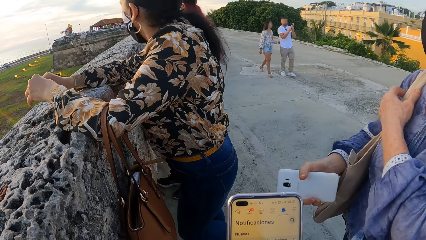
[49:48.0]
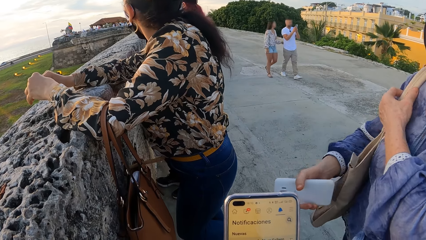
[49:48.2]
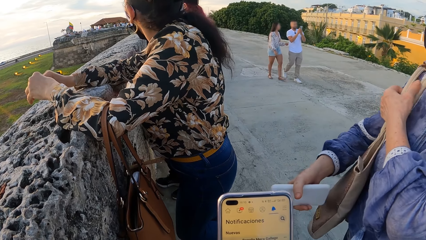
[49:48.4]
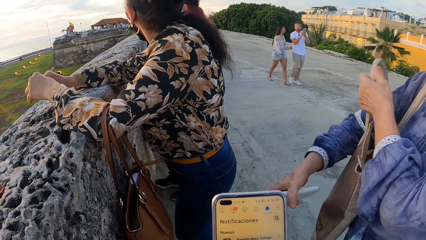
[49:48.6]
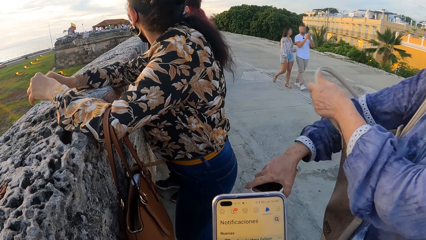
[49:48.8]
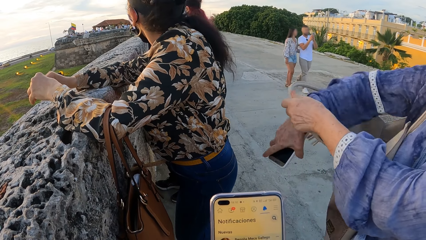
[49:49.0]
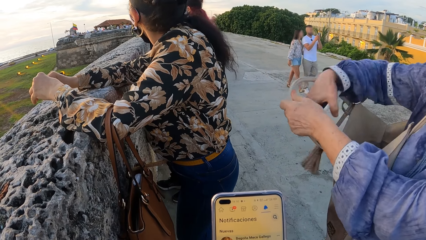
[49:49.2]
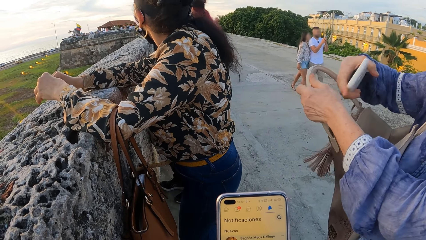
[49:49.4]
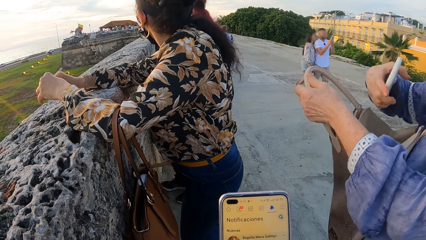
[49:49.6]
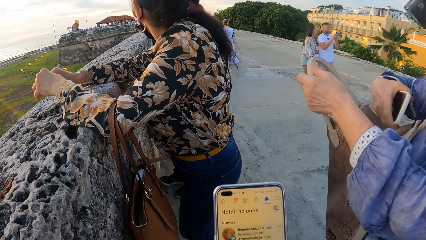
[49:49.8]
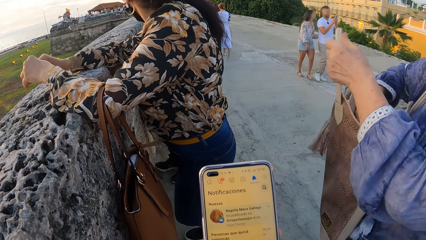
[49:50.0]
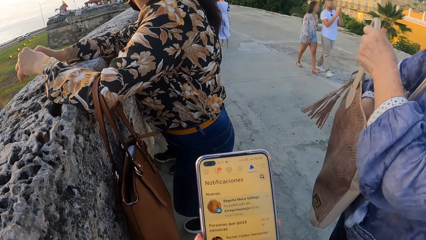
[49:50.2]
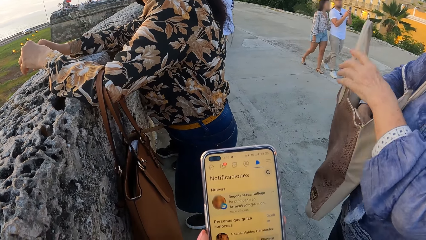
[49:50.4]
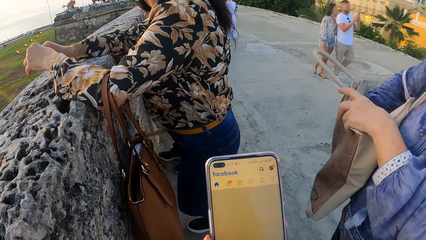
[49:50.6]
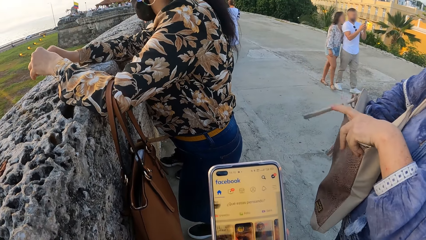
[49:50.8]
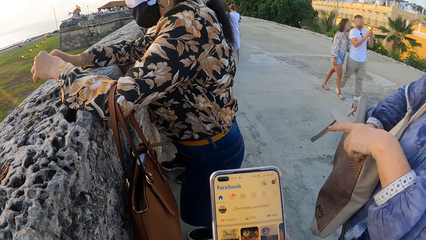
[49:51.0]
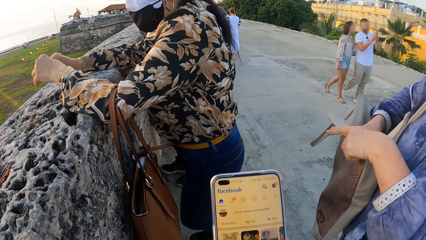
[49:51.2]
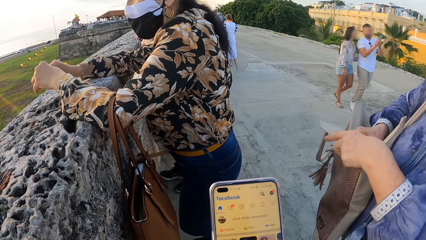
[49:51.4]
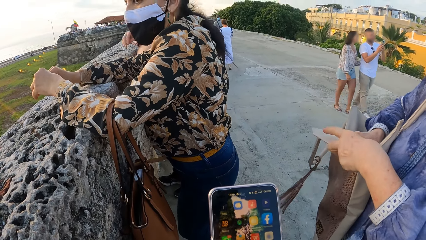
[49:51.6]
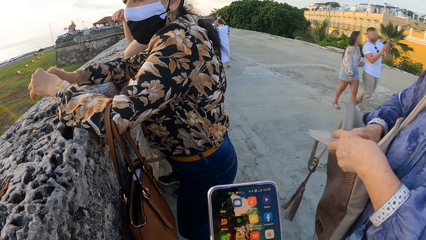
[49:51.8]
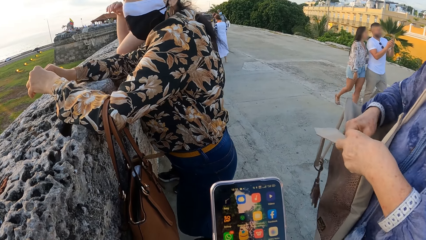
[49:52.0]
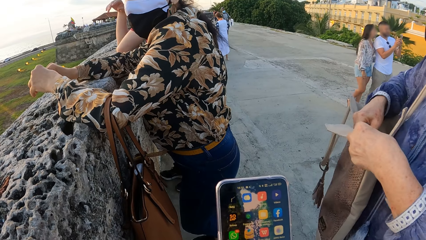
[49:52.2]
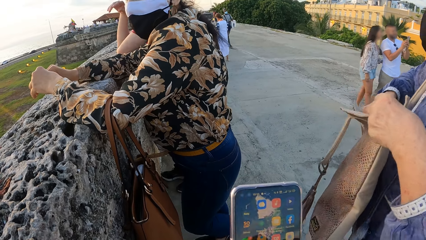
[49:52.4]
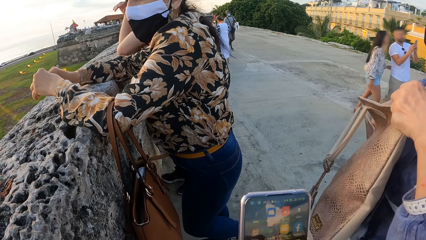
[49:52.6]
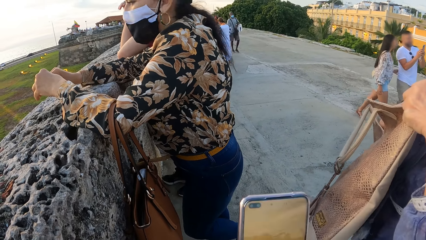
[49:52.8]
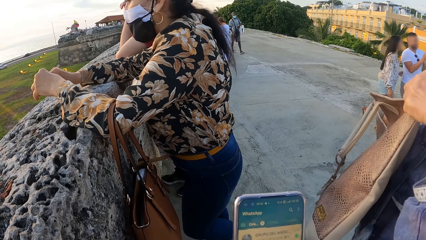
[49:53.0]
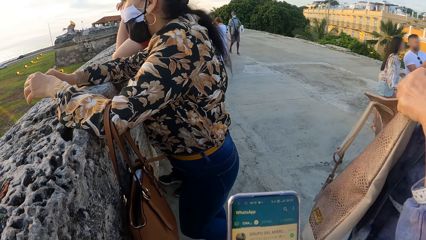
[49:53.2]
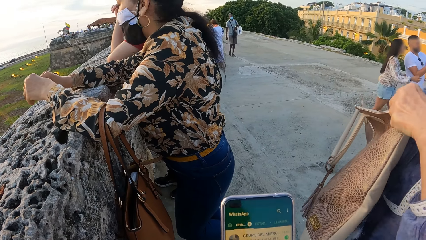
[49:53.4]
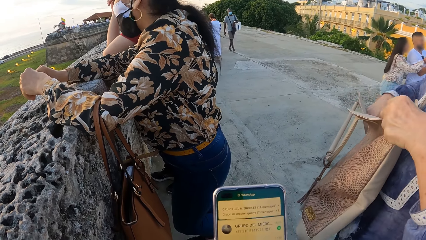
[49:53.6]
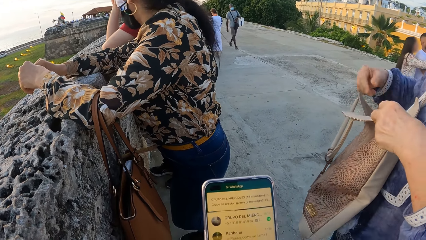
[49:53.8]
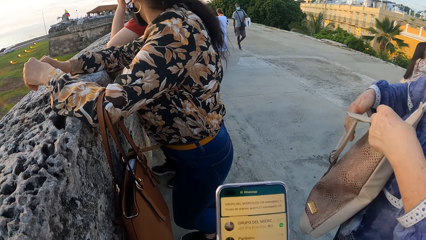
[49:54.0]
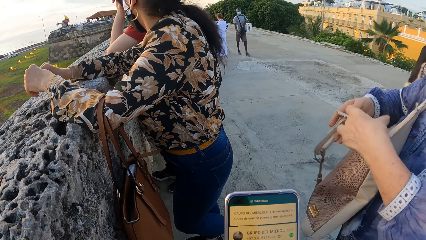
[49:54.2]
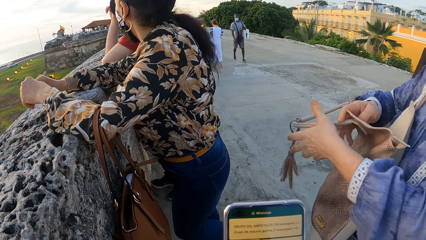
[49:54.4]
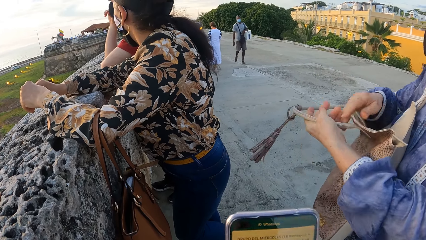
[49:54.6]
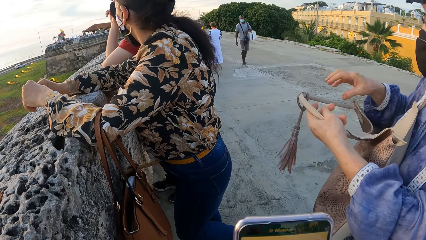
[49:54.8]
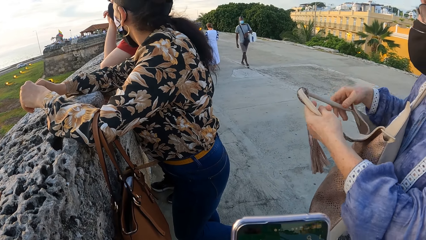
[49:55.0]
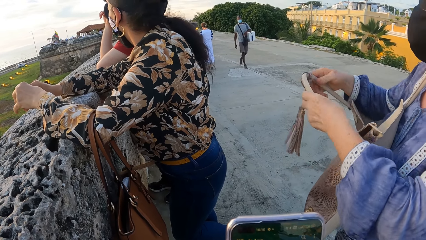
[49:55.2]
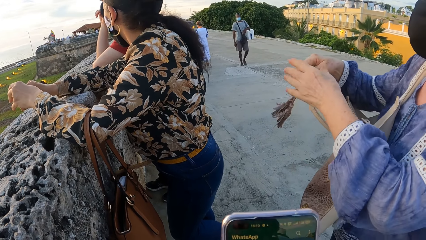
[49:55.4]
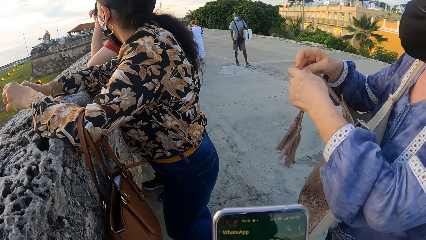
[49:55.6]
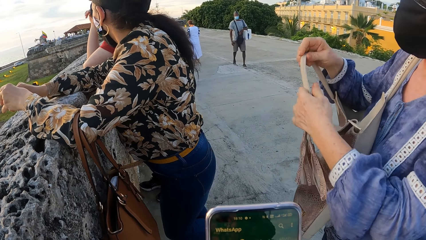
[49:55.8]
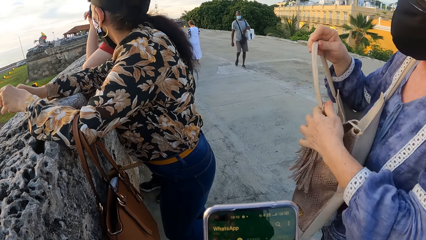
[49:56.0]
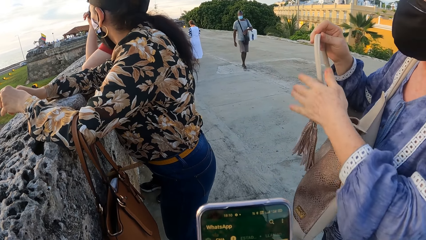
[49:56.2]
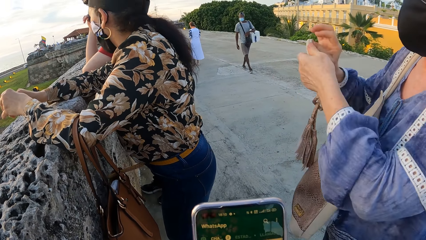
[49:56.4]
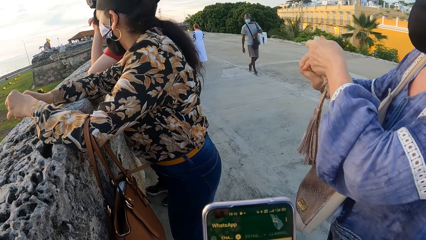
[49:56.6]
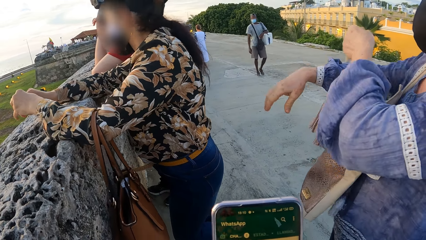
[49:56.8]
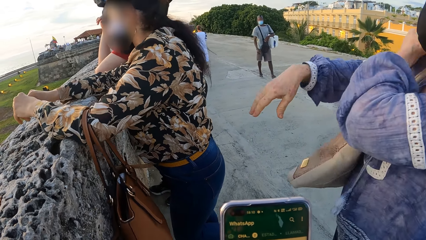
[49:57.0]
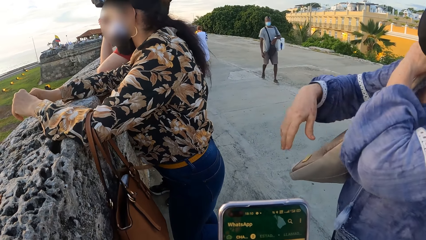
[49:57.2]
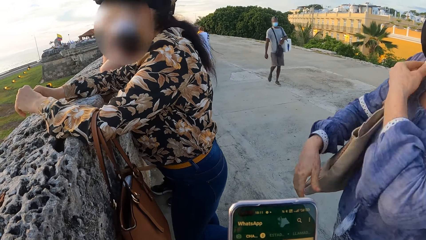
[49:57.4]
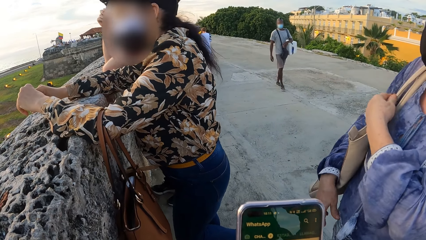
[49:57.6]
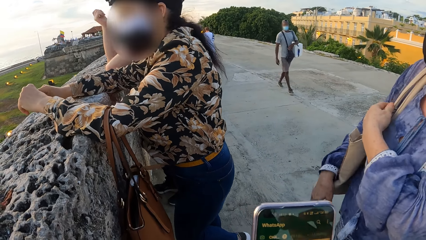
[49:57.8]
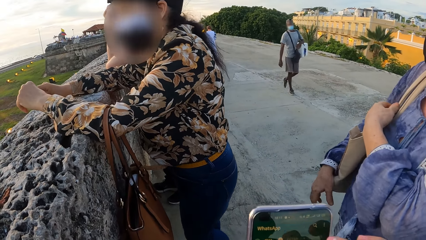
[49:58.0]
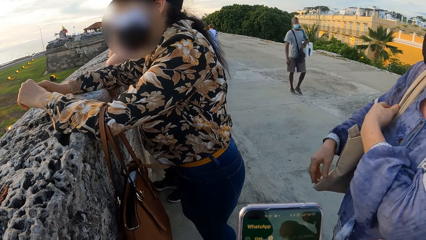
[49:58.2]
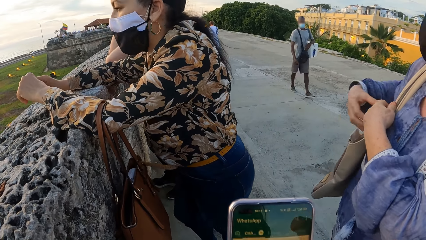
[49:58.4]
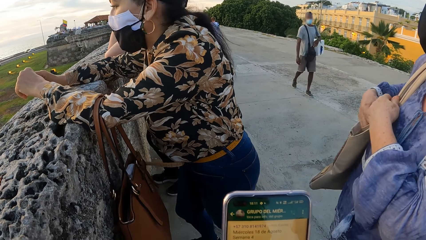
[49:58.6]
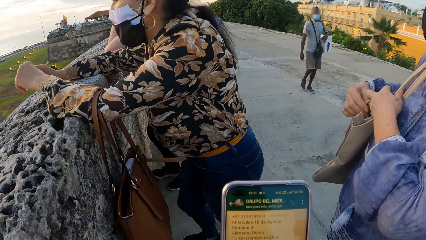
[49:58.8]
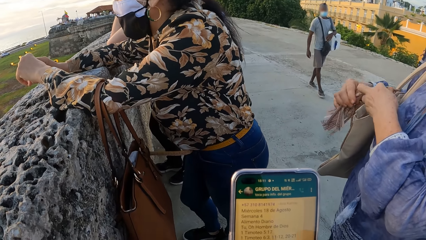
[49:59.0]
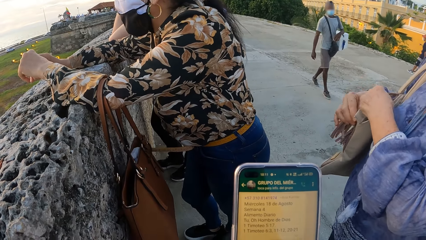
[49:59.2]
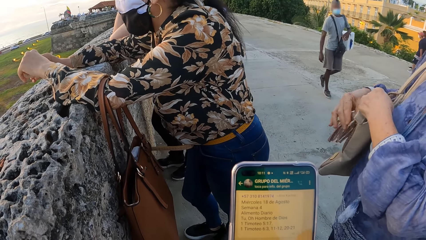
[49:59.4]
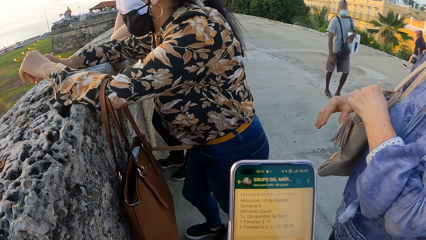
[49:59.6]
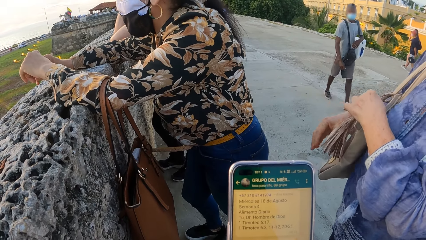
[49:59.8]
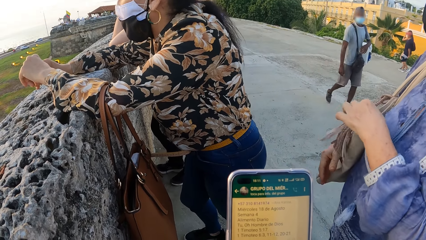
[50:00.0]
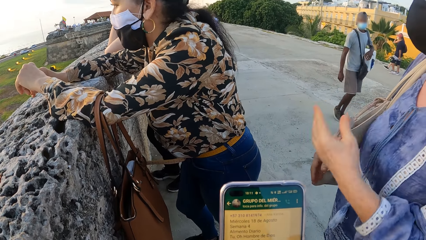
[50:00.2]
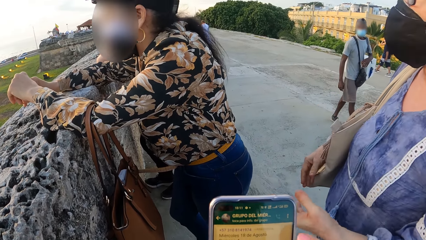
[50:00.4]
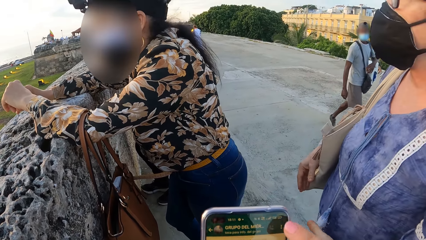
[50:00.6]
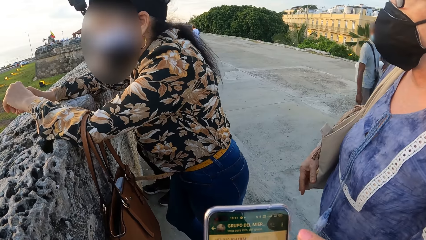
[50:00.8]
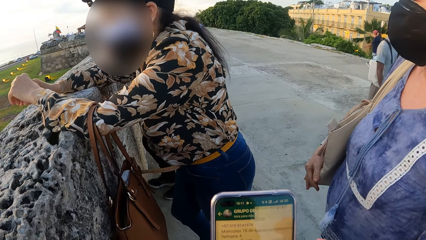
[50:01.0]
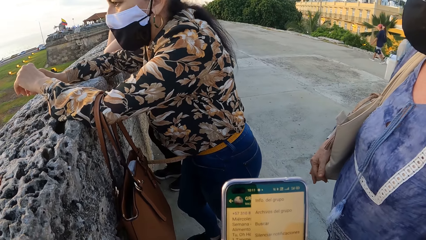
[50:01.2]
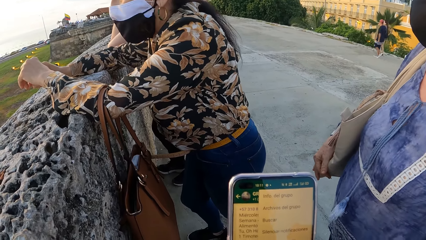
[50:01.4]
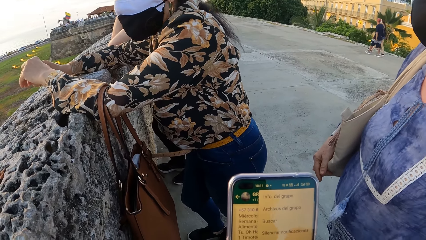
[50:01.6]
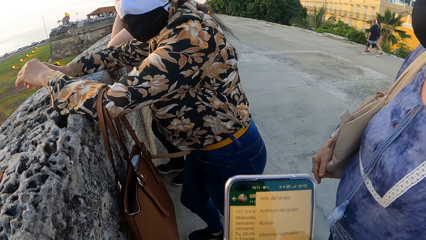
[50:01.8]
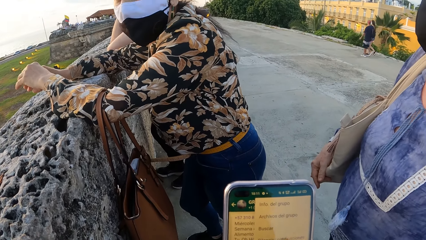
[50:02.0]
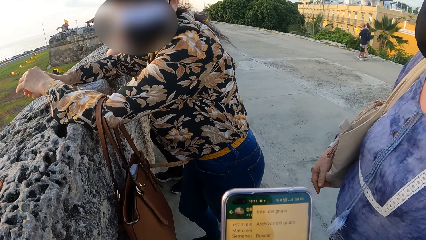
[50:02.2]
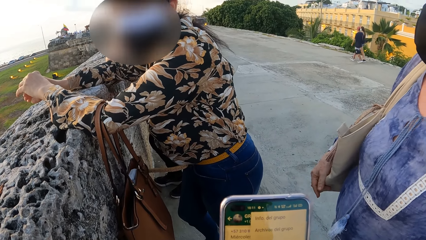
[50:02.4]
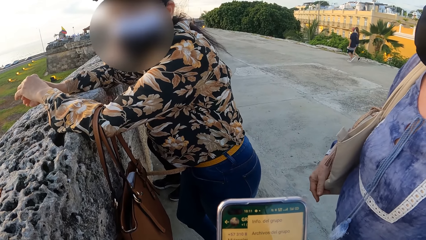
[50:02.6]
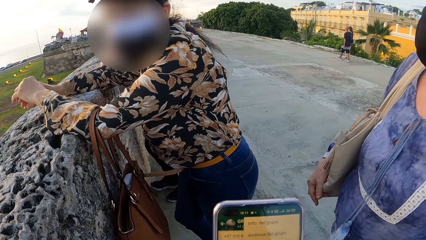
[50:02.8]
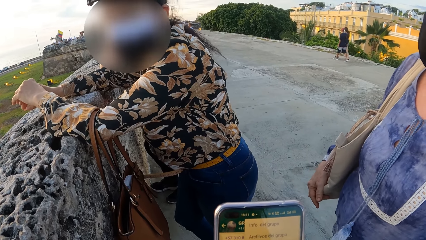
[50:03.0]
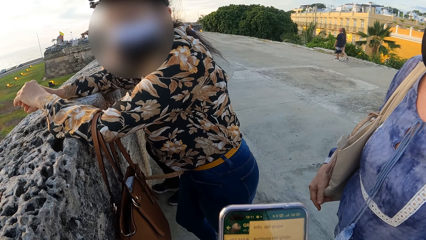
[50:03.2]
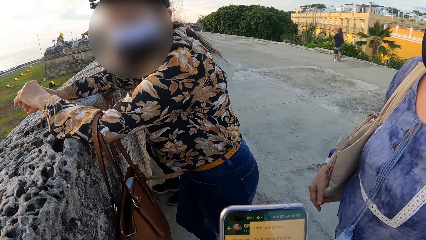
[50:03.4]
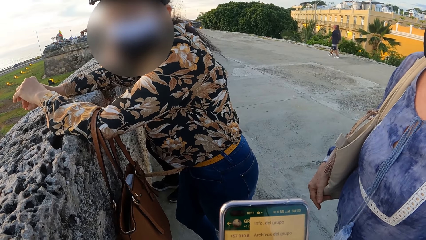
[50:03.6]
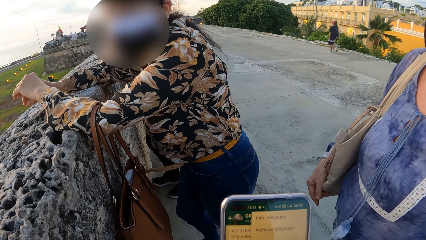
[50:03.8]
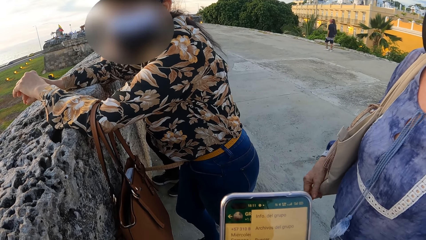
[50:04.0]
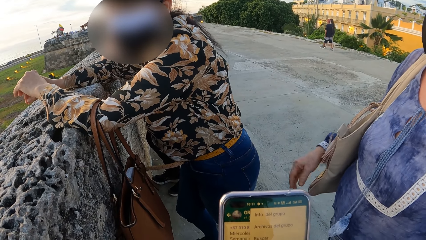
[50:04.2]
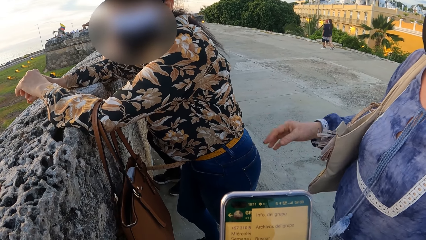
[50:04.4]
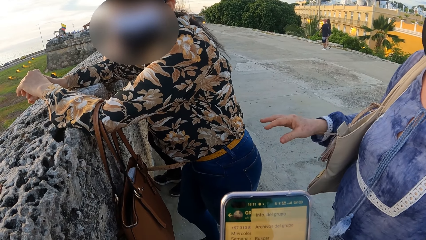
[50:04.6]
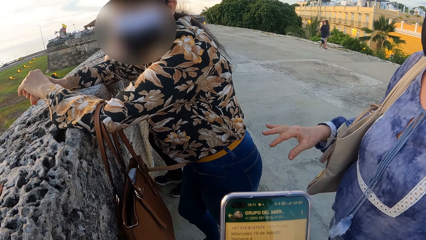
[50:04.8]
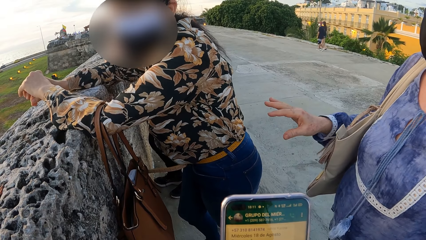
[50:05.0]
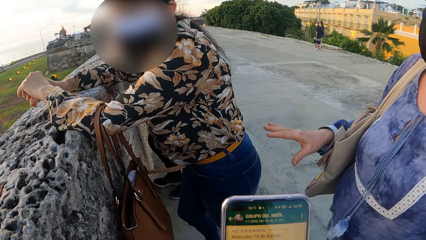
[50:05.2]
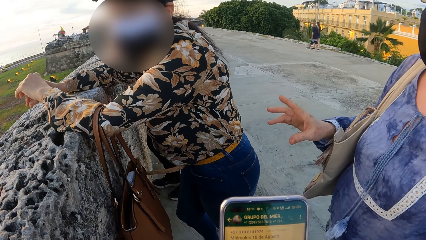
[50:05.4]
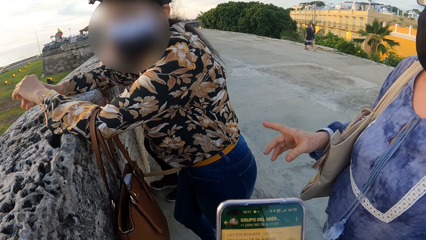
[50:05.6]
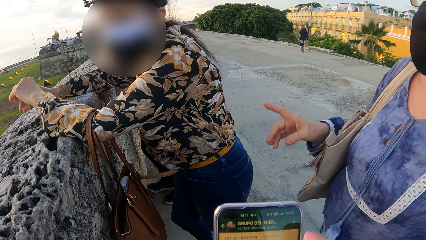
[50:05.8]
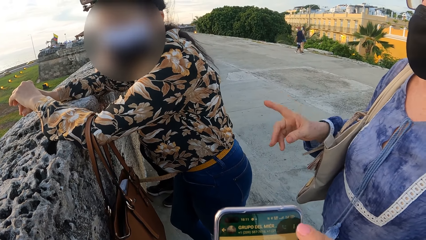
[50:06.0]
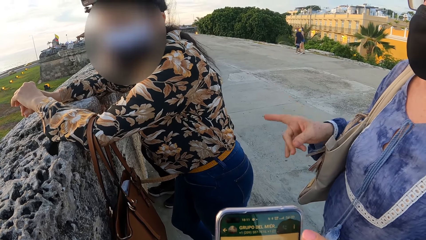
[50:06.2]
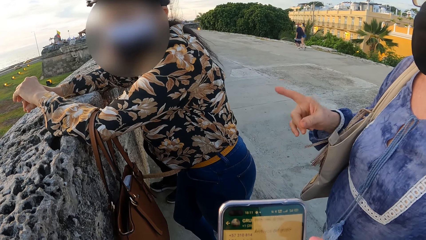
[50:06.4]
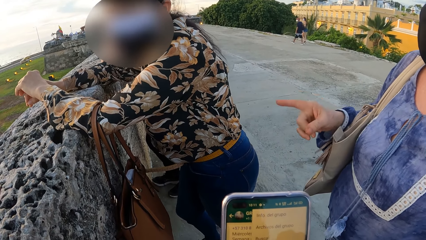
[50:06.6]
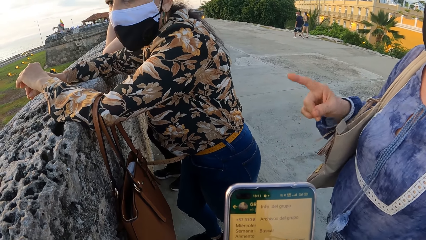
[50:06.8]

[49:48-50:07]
A woman removes one handle of the bag on the shoulder. The woman puts the phone in the bag. The woman puts the bag handle on the shoulder properly. The woman interacts with friends with hand gestures.
